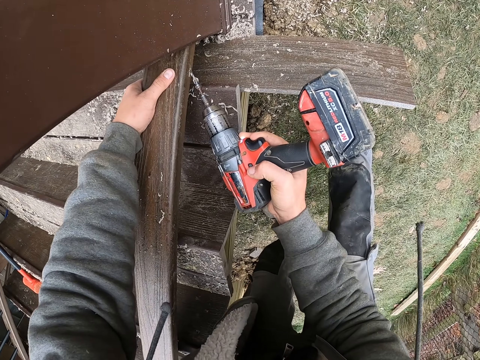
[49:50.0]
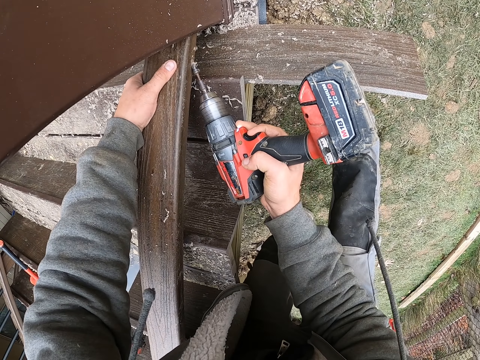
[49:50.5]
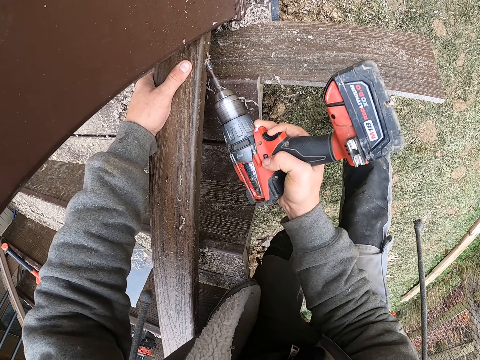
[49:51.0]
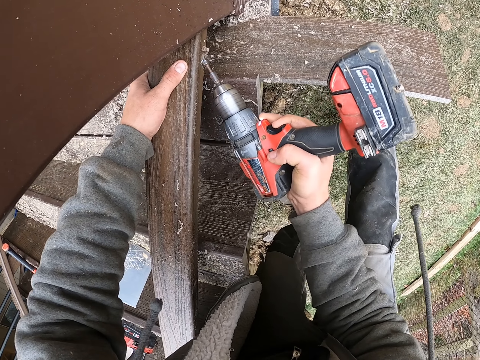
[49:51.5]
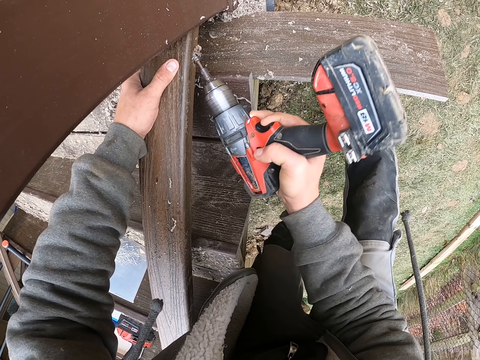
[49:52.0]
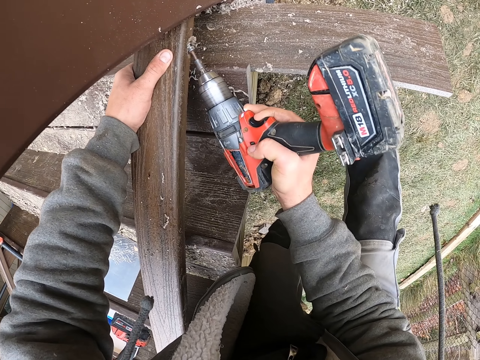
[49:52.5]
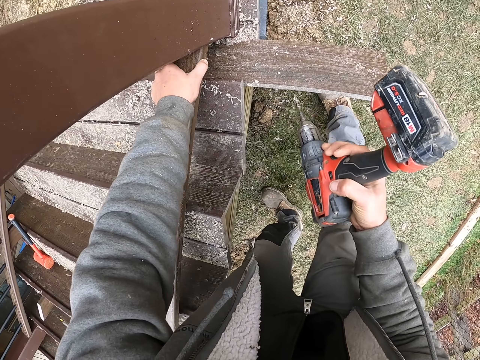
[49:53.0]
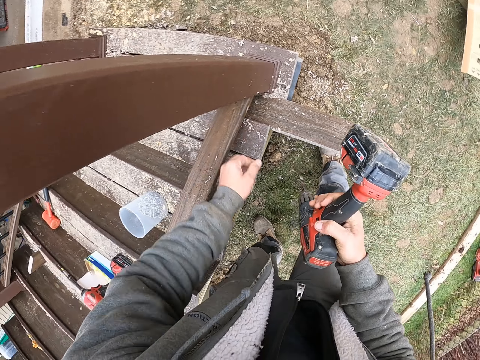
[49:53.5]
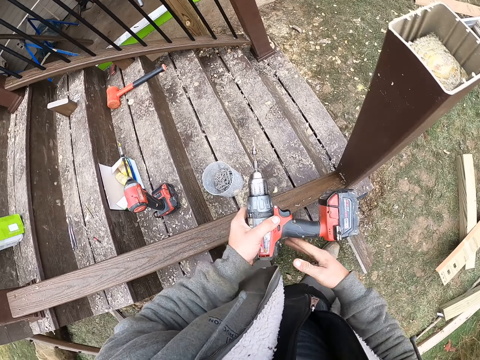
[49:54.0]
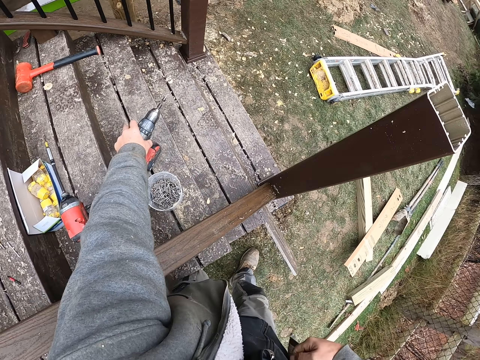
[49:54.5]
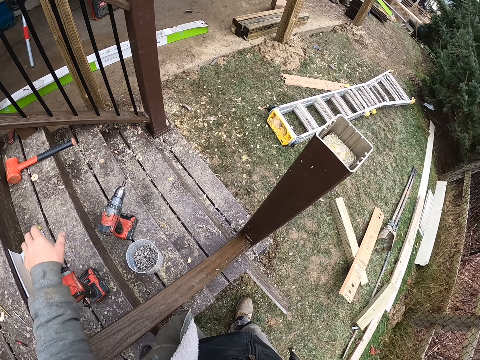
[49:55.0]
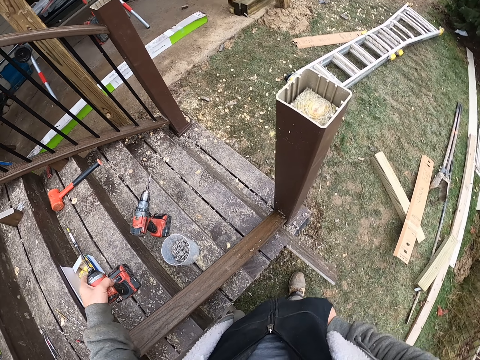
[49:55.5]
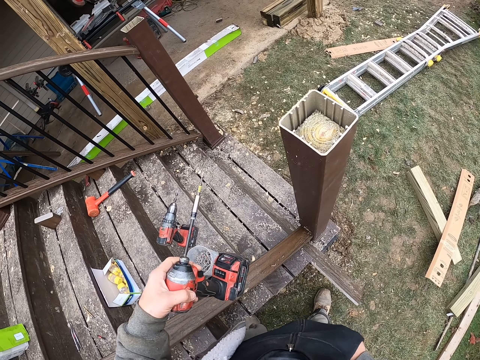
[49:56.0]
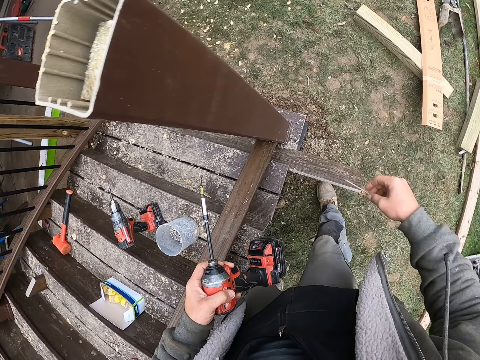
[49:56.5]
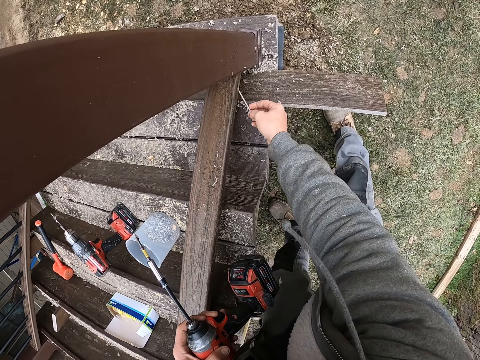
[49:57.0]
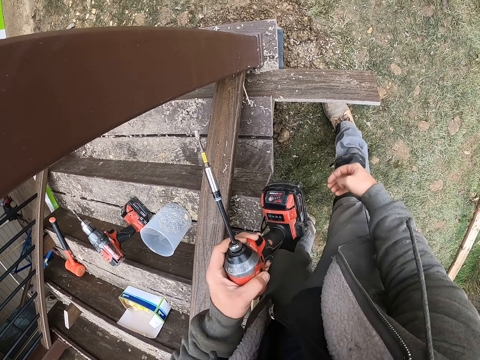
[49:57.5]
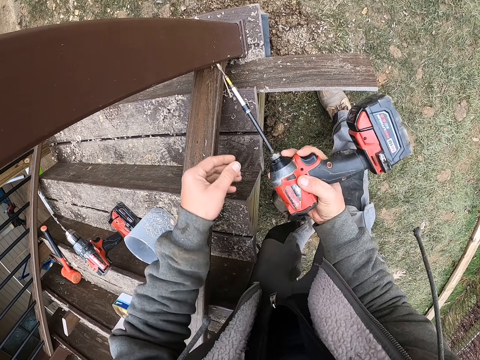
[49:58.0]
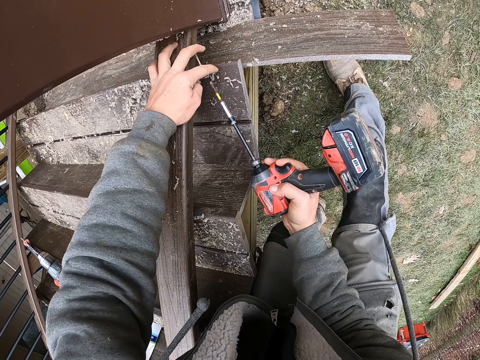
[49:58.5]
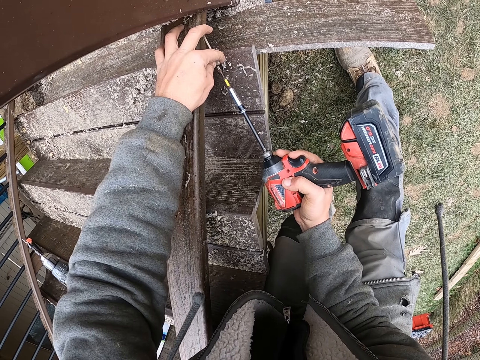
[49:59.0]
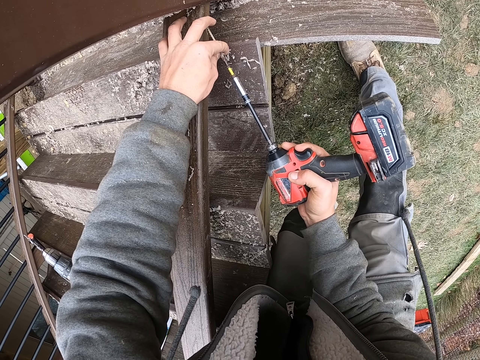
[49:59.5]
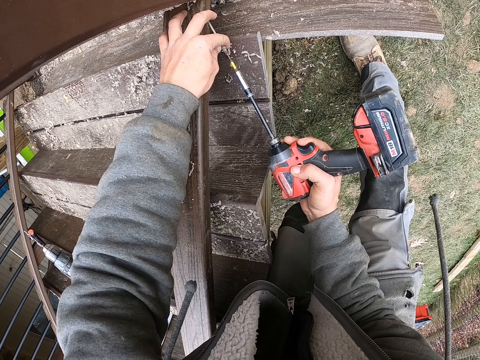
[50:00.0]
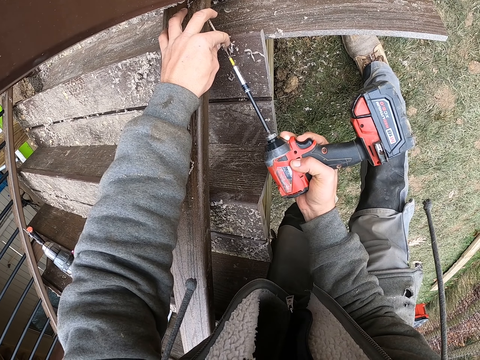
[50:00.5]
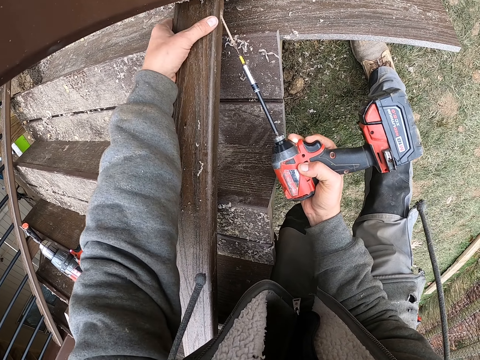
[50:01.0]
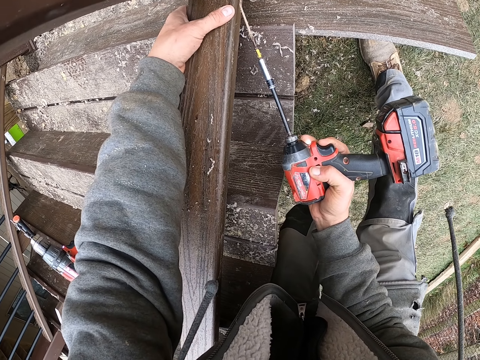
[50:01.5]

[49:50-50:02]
The camera wearer holds the wood with the left hand. They drill the wood with a driller in the right hand. They hold the driller with the left hand. They drop the driller in the left hand on the wood. They pick the driller with the left hand. They place the wood screw in the right hand in the wood. They pick up the driller. They hold the screw with the left hand. They make a hole using the driller.

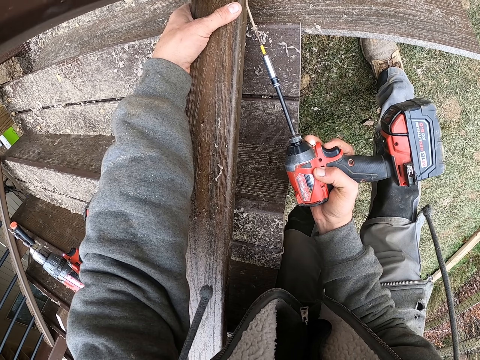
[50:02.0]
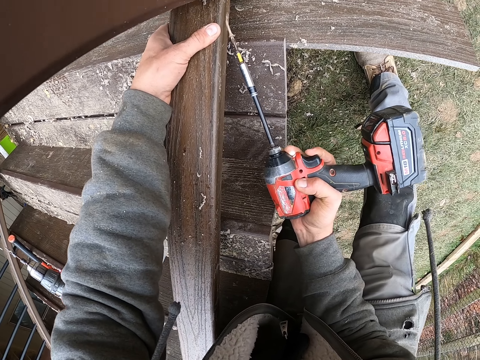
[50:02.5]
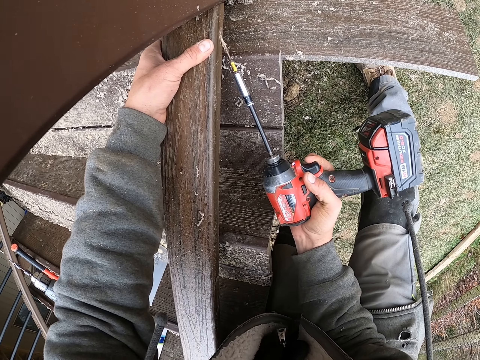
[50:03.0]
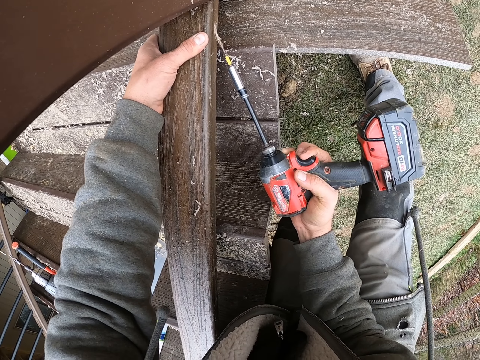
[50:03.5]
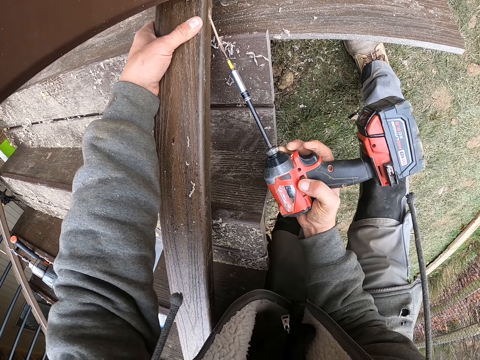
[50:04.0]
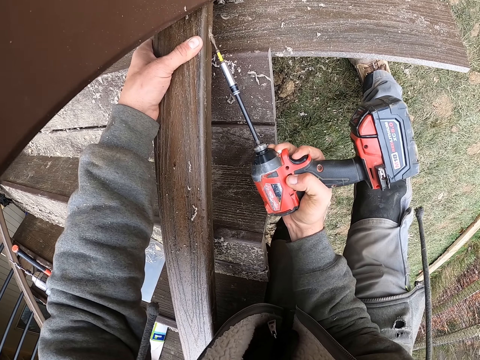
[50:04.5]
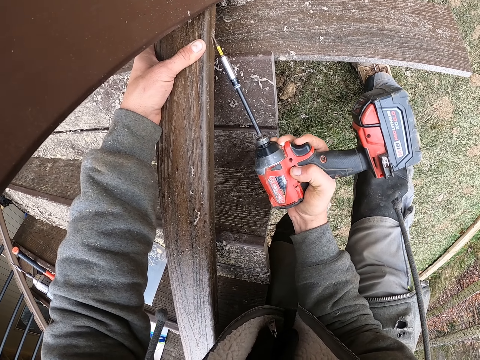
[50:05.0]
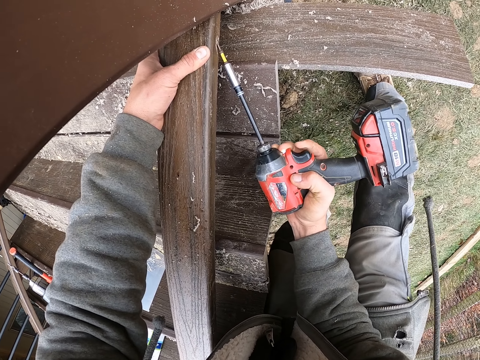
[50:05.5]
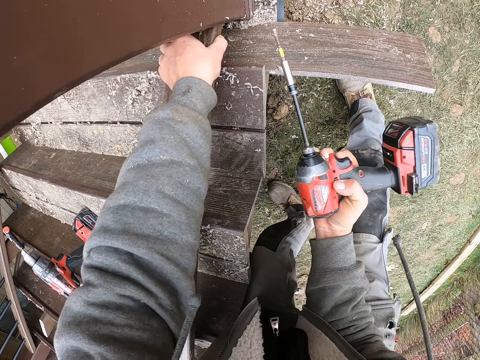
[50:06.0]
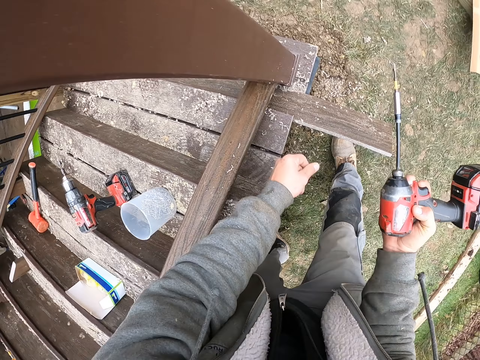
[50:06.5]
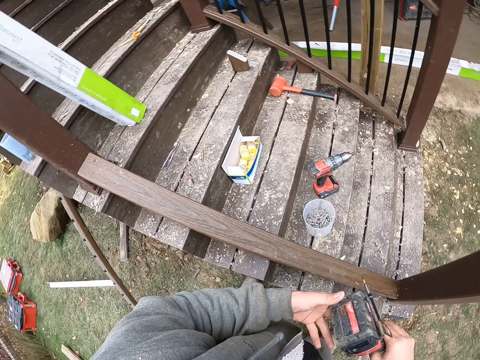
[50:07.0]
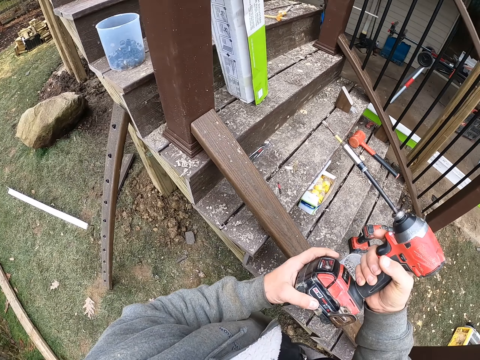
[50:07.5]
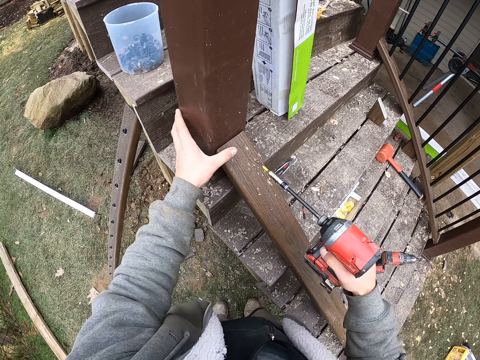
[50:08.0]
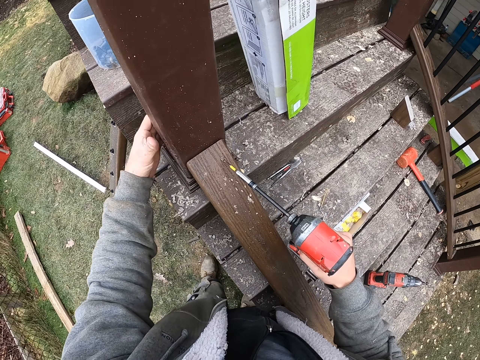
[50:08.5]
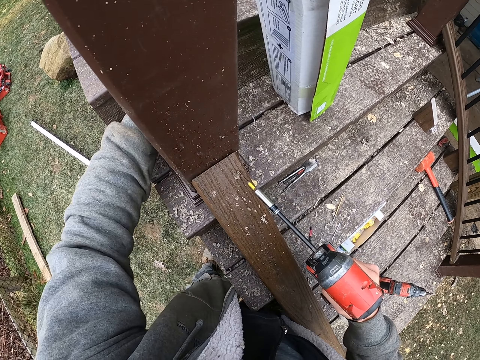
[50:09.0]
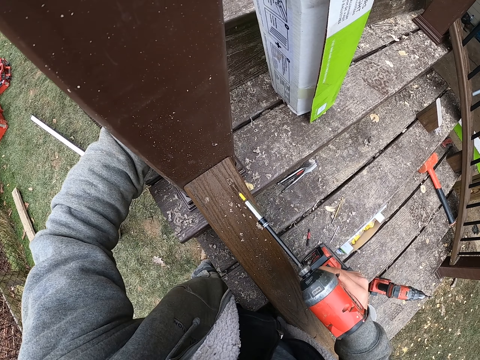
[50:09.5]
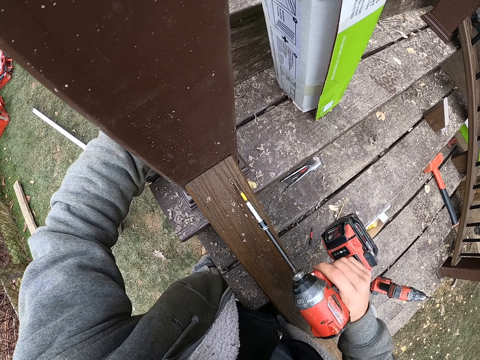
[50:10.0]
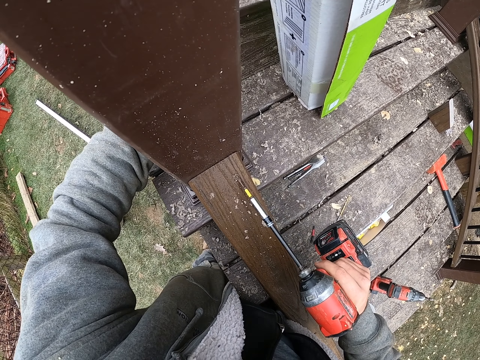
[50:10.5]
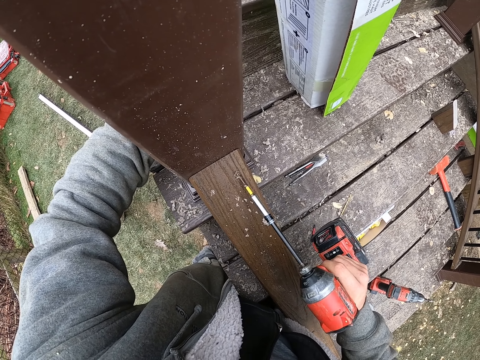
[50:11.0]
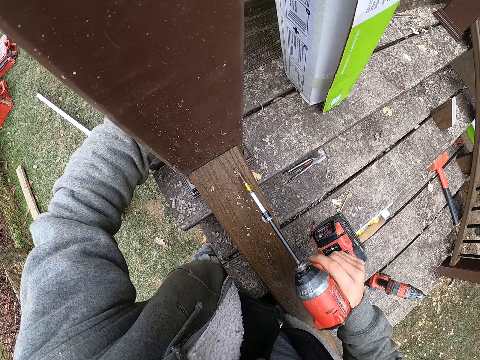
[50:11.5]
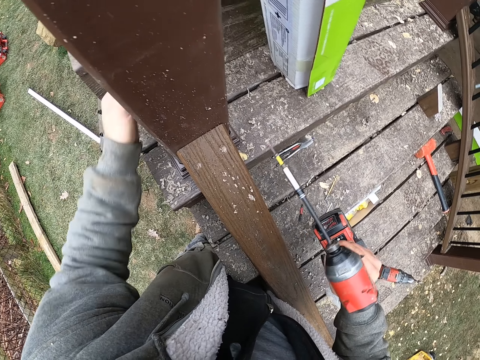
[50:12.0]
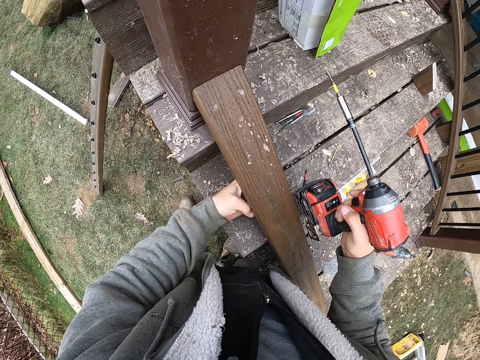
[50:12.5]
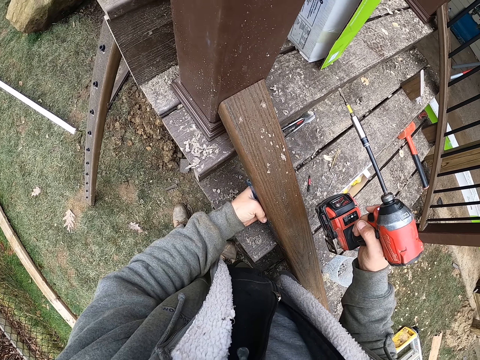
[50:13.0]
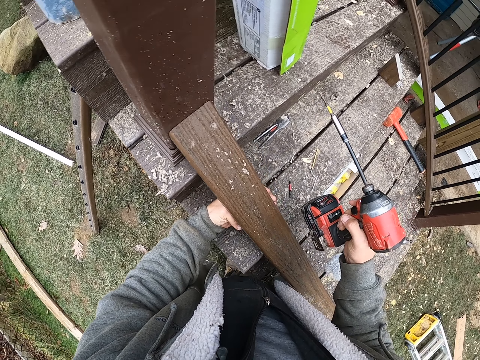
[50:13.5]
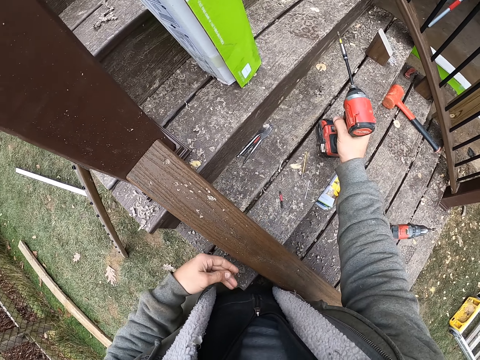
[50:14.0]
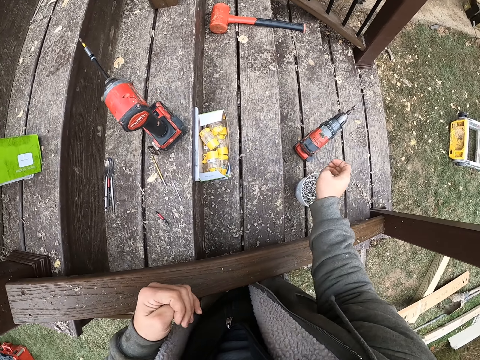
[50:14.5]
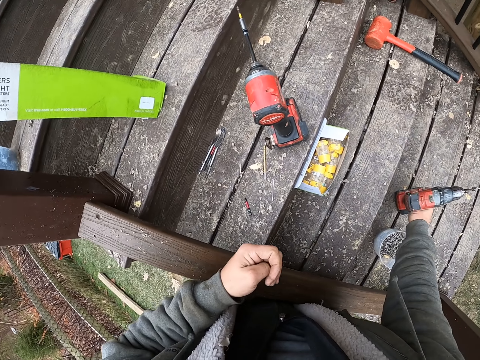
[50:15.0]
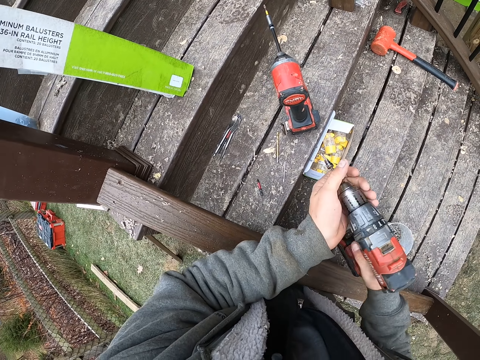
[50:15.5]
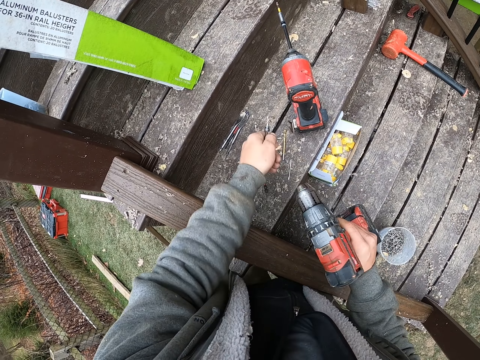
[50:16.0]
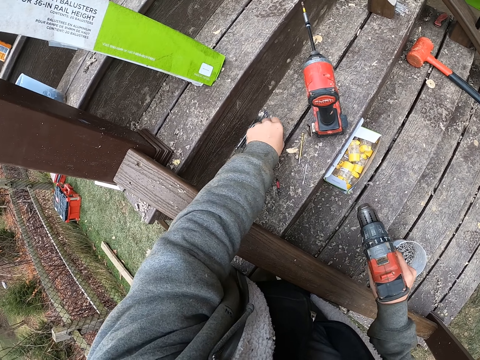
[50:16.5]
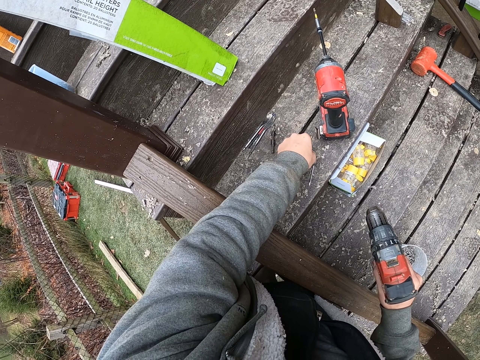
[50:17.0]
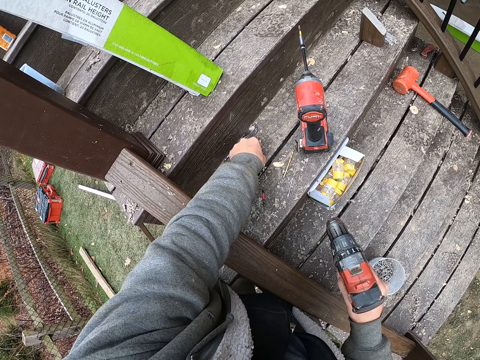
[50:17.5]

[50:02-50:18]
The camera wearer drives a screw in the wood with an electric screwdriver. They press the wood with the left hand thumb. They look around. They pick up a drill. They drill a hole in the wood. They hold the wood with the left hand. They touch the wood. They place the driller on the table. They pick the driller with the right hand. They remove a drill bit from the driller with the left hand. They drop the drill bit on the wood.
